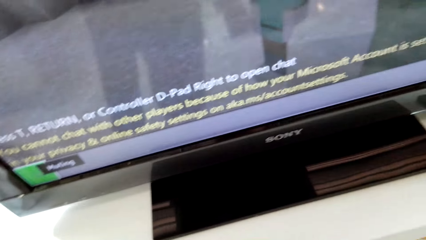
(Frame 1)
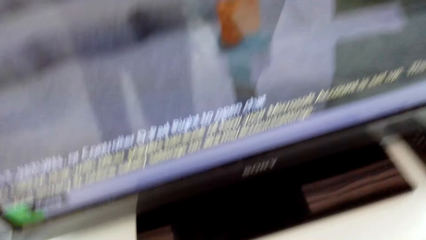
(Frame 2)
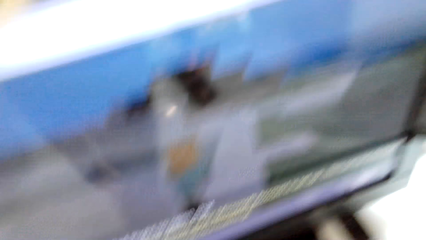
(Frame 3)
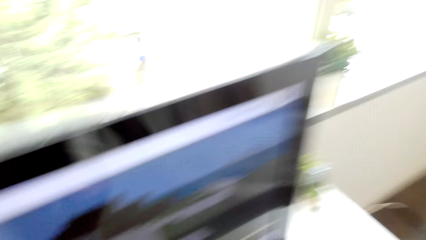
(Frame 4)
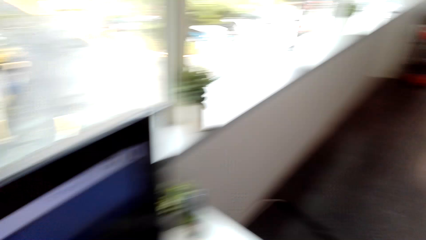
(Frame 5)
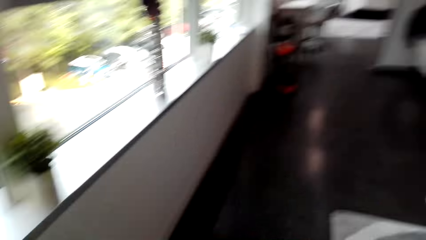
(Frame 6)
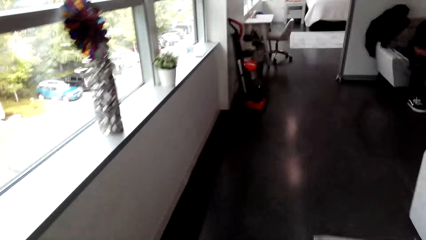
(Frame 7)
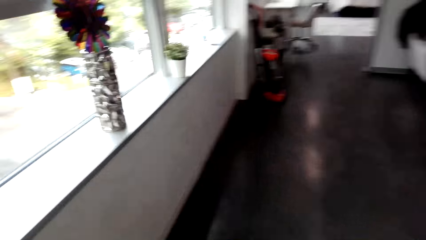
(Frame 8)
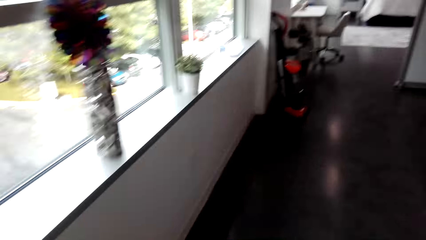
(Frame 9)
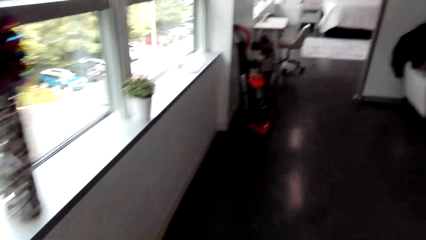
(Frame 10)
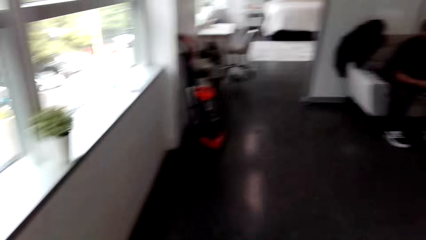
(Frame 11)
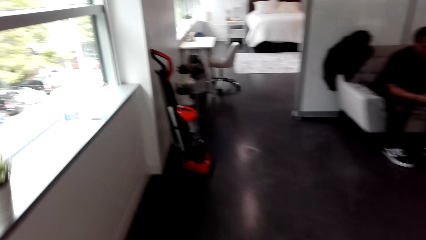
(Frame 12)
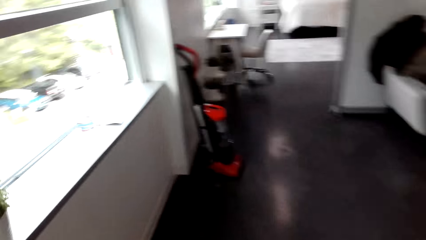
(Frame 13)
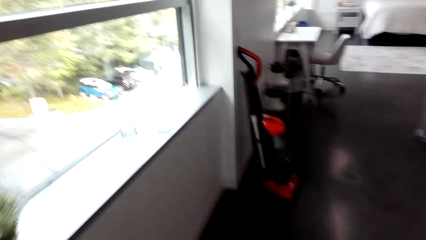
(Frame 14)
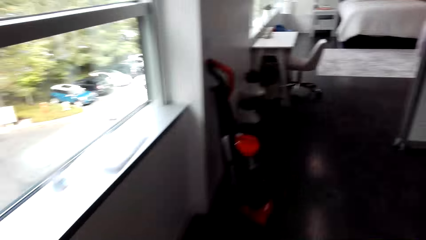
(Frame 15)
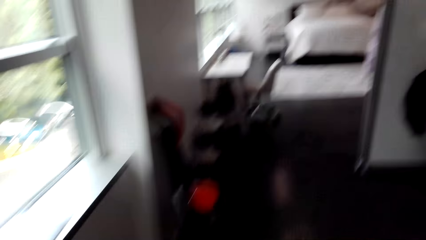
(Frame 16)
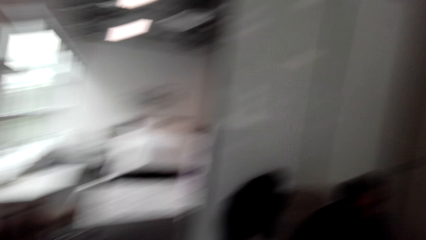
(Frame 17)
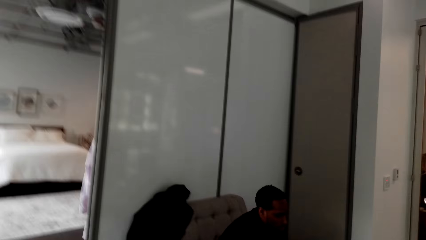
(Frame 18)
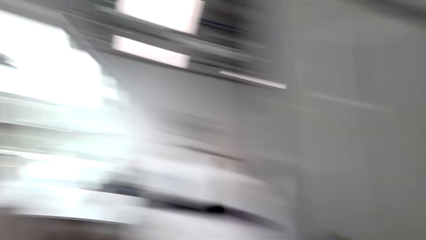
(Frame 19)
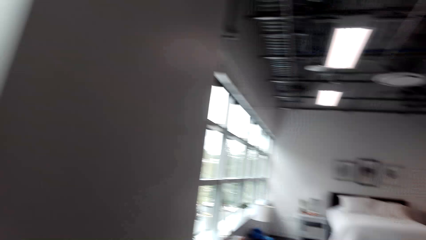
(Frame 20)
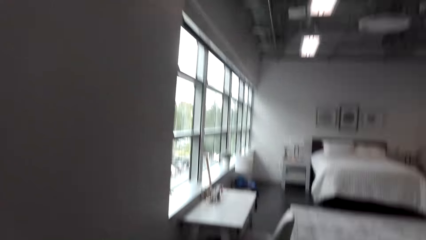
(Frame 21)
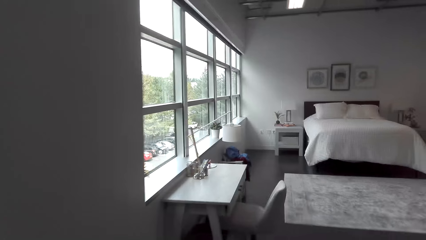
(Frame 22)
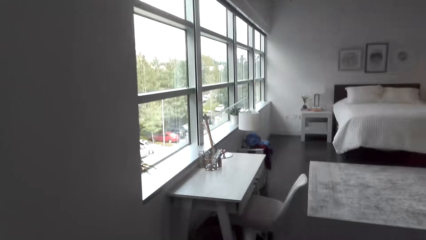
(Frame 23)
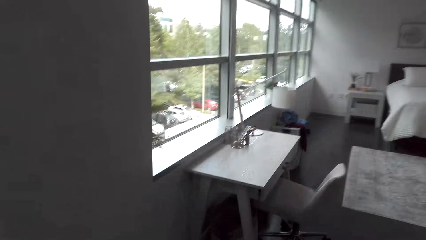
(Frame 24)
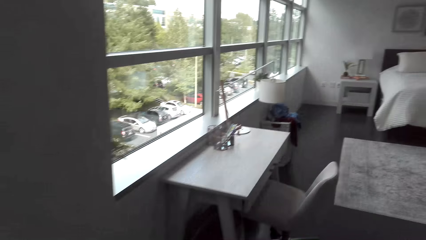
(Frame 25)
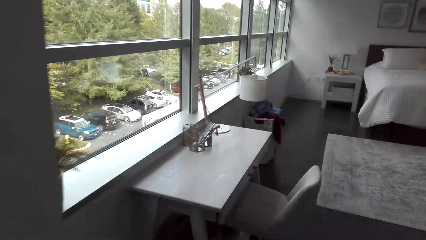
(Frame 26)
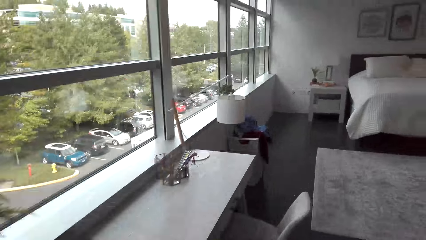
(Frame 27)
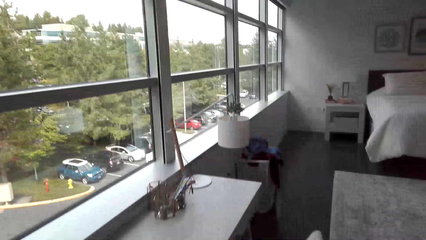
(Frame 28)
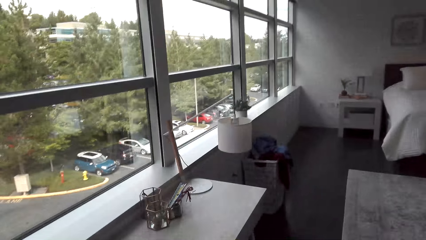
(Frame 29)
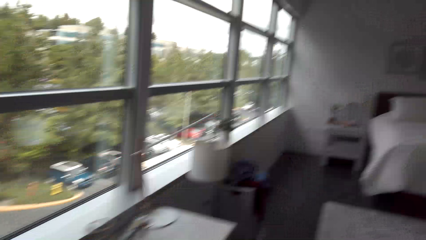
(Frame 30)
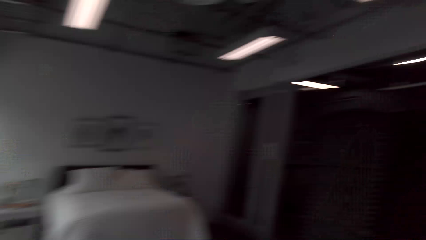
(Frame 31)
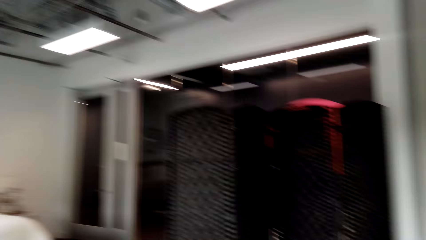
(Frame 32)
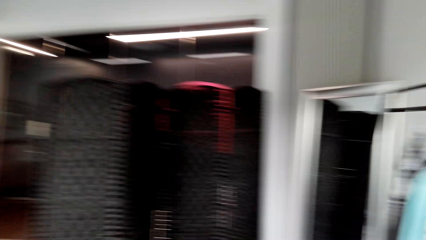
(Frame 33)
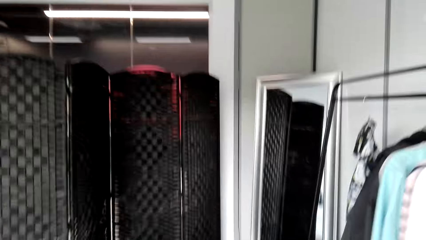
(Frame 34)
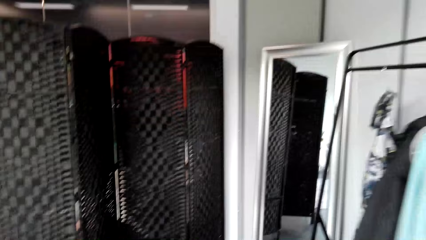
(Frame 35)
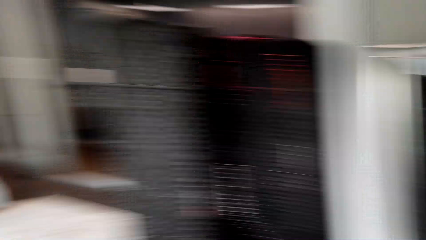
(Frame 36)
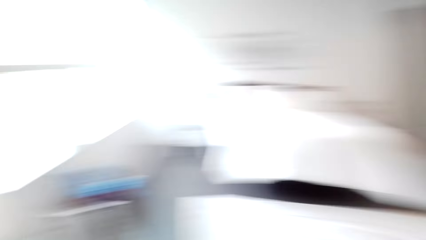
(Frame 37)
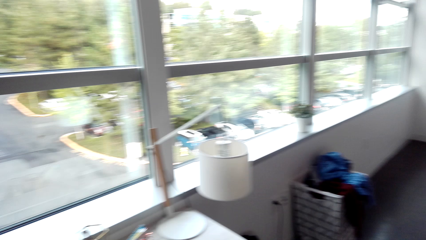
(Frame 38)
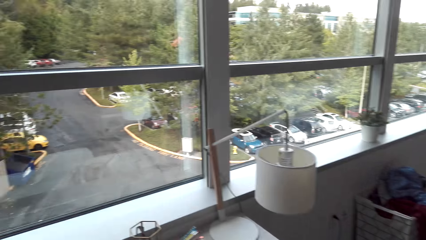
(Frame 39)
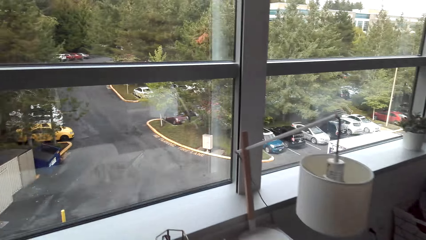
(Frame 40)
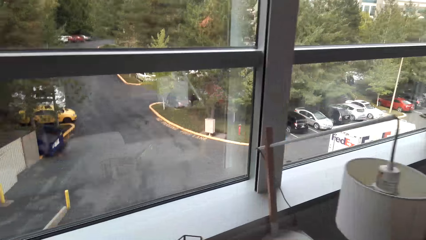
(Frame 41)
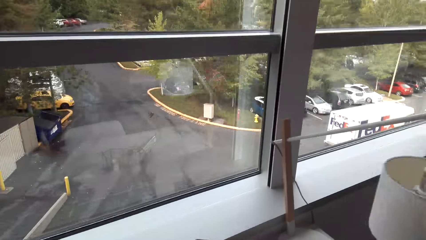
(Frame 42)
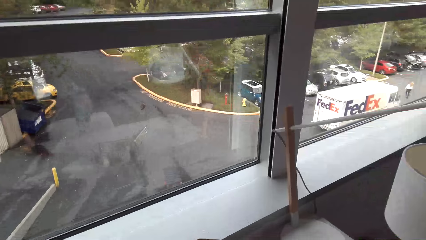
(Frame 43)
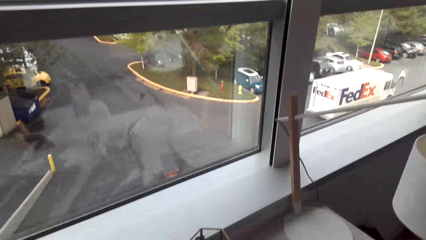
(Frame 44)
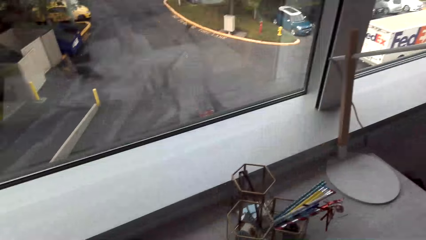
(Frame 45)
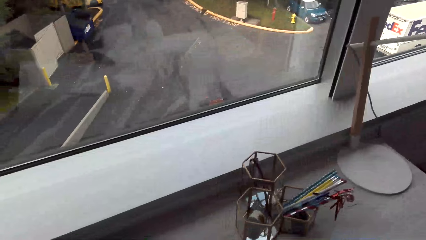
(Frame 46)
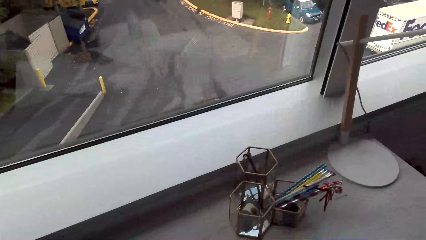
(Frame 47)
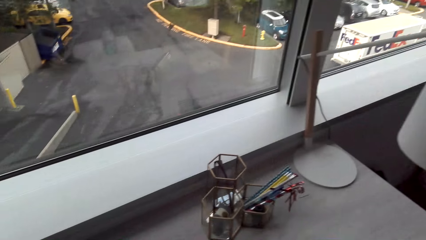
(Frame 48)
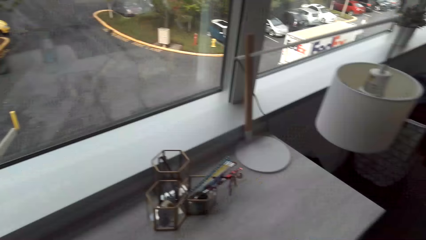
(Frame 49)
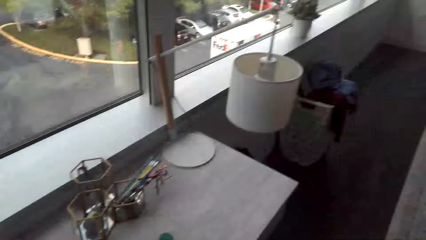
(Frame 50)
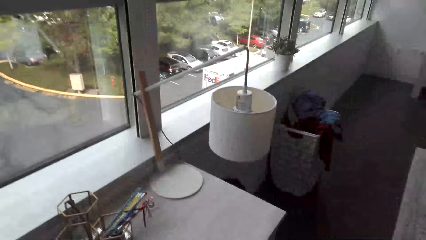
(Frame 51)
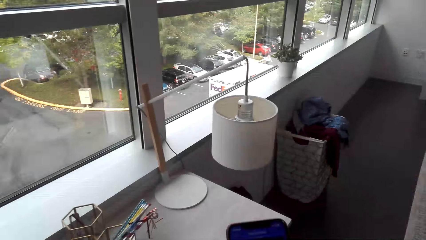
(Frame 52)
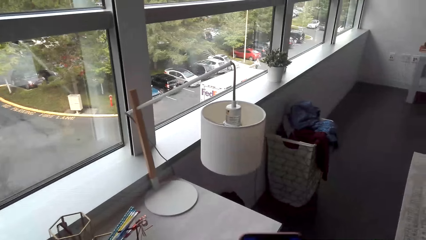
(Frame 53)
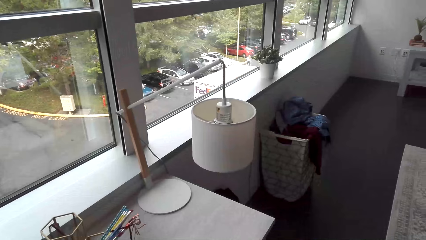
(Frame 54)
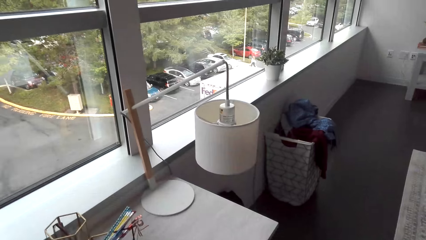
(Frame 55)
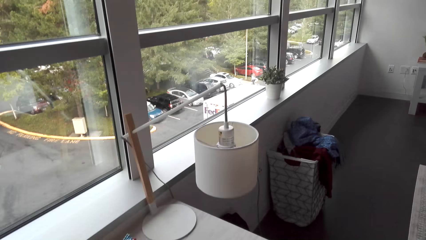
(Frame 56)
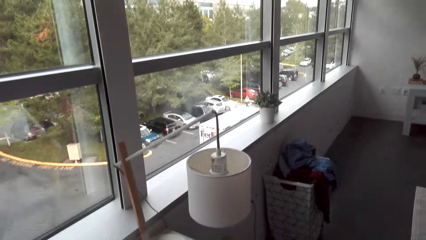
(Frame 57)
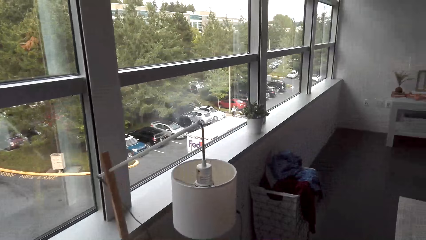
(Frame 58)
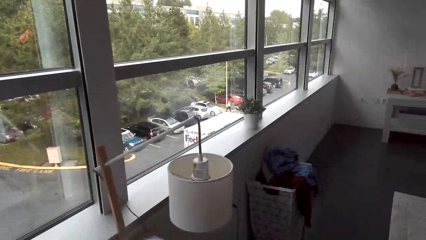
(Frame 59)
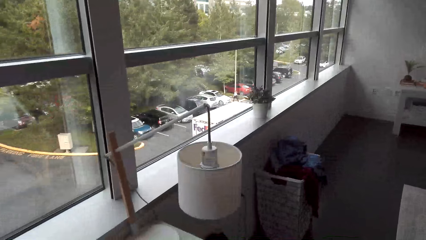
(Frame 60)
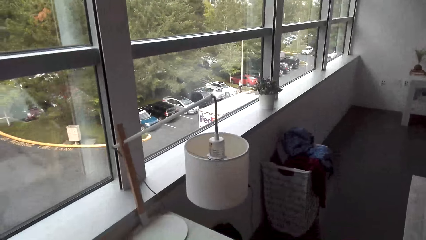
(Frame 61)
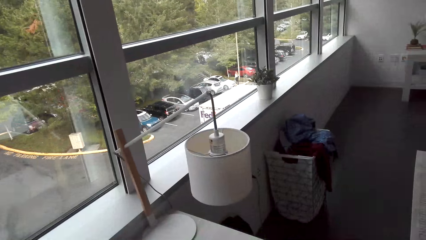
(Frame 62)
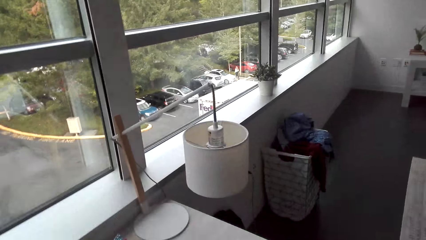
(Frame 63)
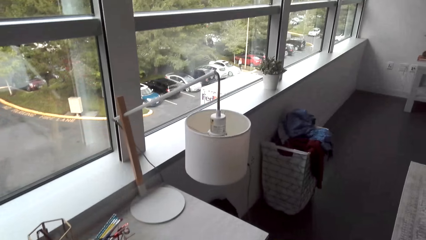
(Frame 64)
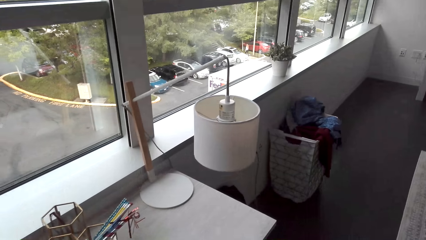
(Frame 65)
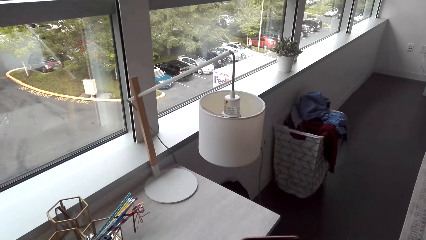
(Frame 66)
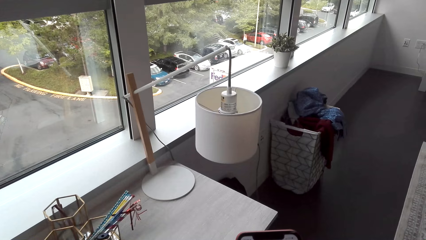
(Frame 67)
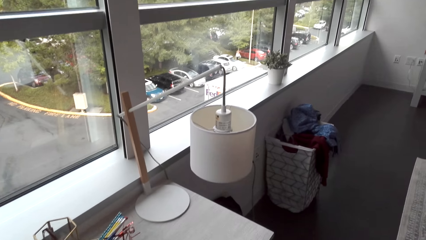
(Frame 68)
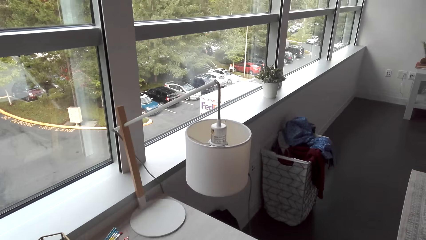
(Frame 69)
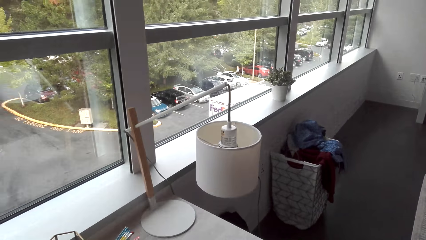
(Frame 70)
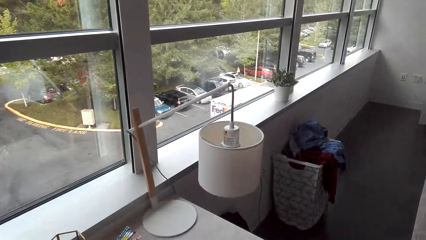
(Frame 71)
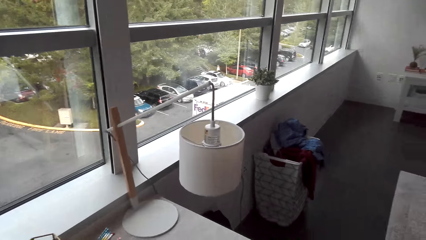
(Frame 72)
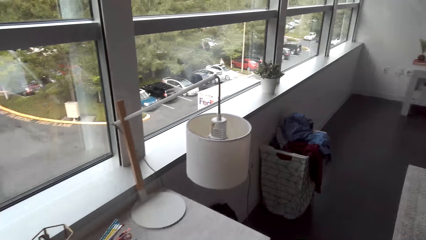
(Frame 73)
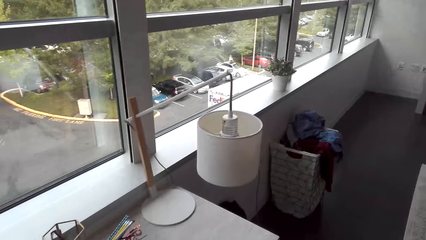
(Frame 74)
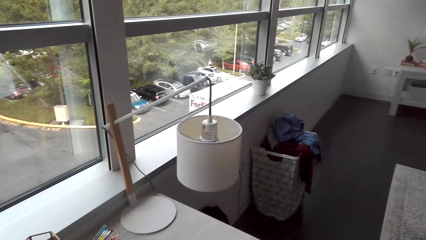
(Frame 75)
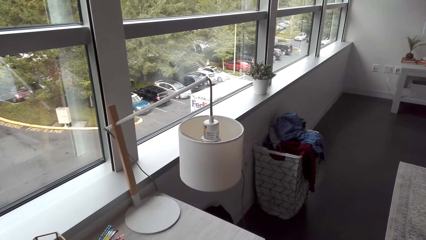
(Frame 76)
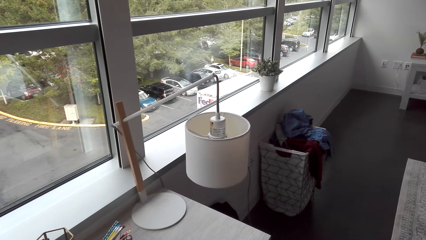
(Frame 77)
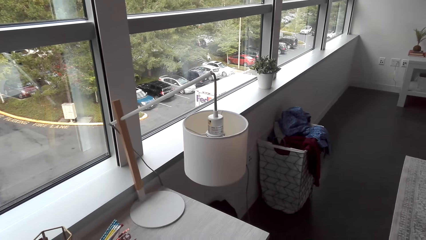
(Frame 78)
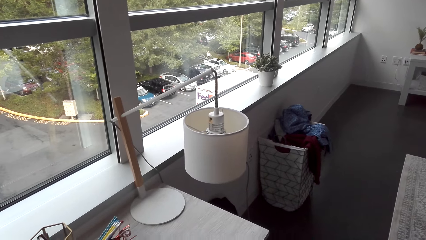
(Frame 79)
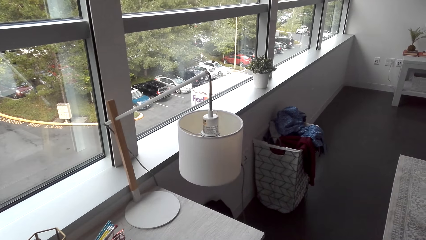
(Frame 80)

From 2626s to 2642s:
The camera wearer walks around. They look around. They operate the phone.
